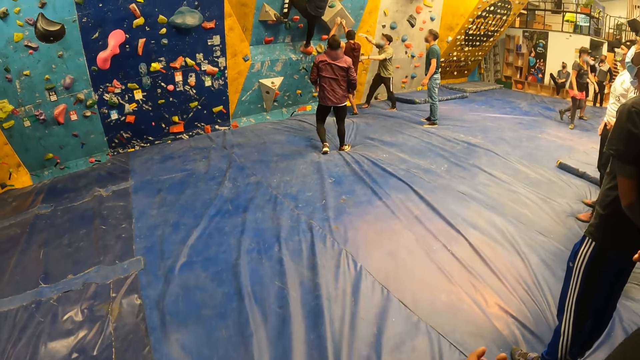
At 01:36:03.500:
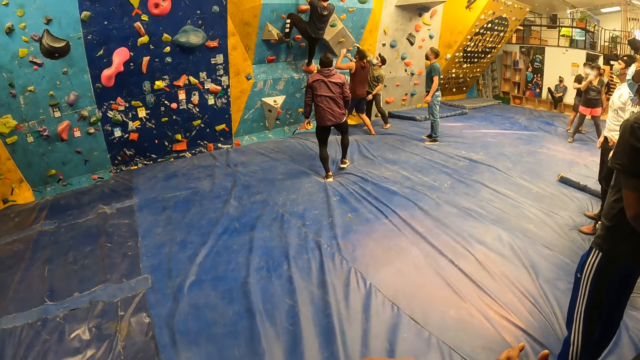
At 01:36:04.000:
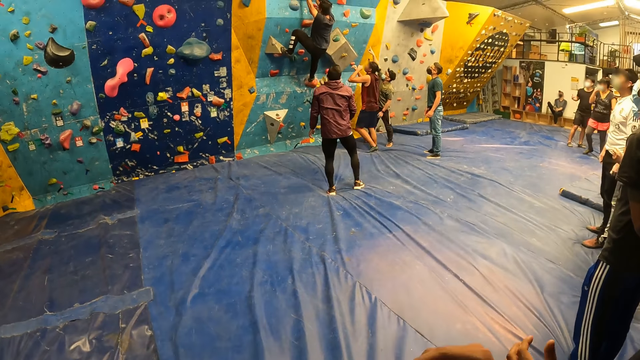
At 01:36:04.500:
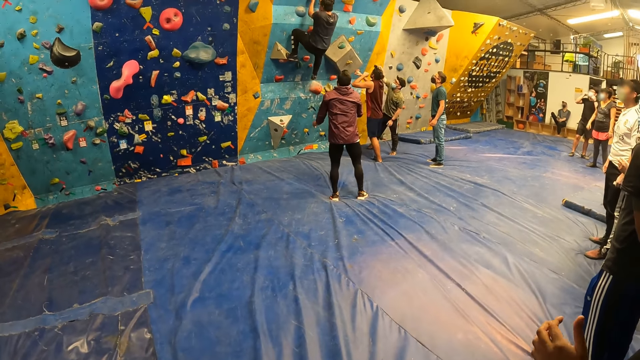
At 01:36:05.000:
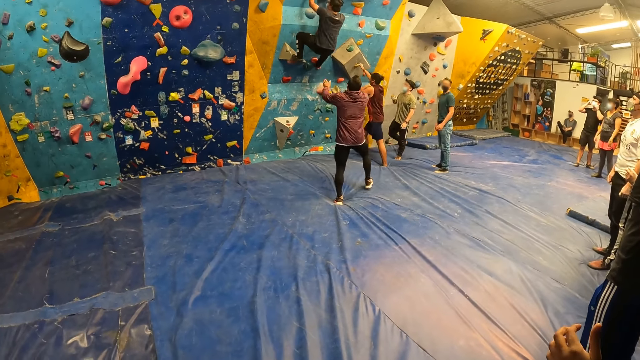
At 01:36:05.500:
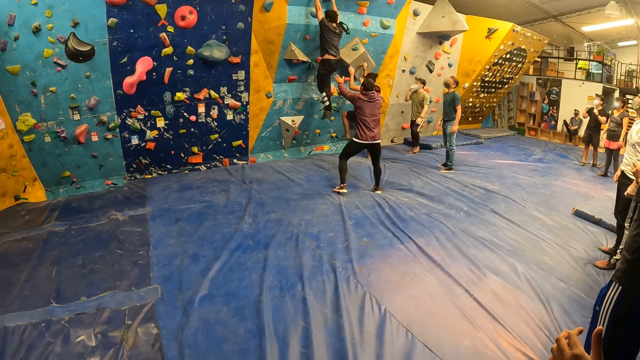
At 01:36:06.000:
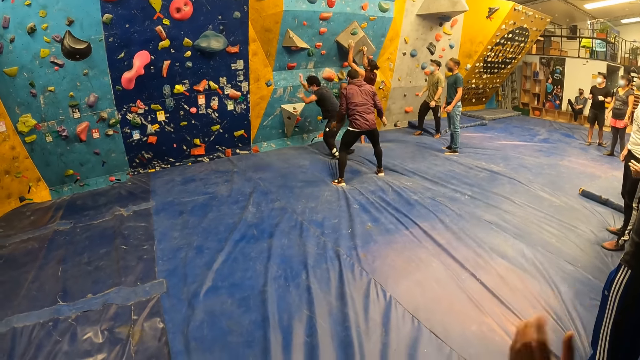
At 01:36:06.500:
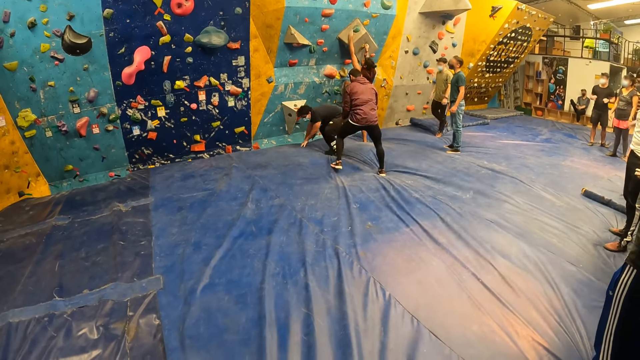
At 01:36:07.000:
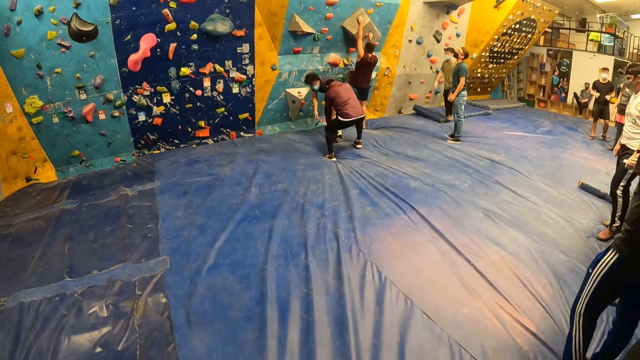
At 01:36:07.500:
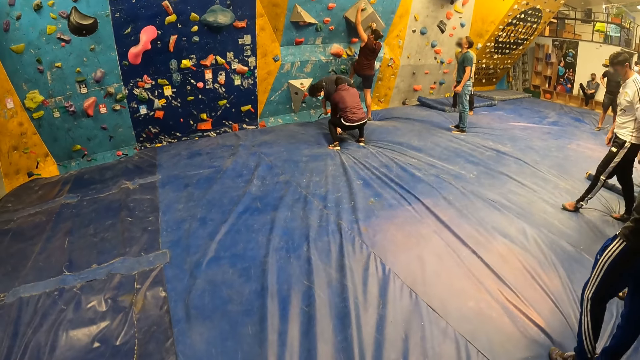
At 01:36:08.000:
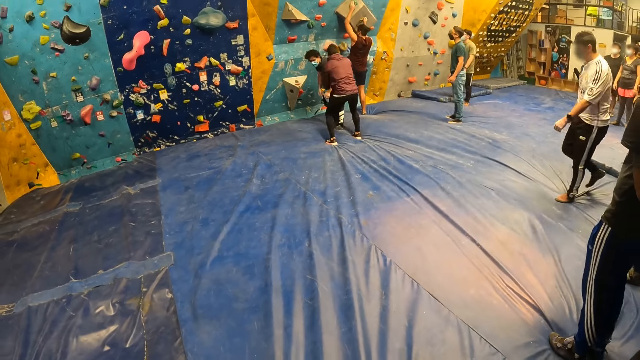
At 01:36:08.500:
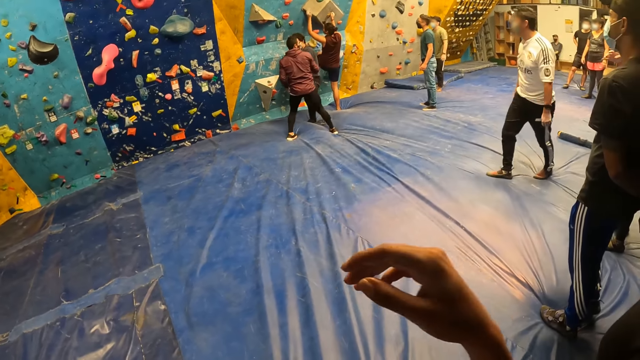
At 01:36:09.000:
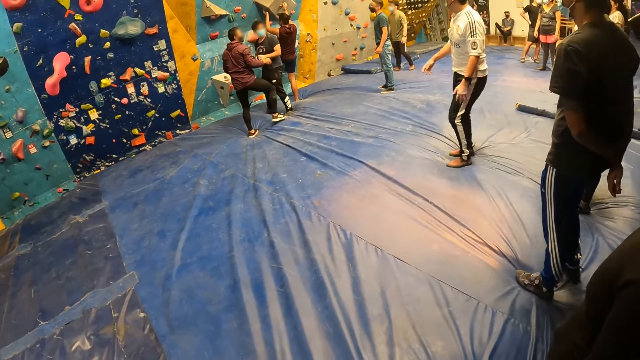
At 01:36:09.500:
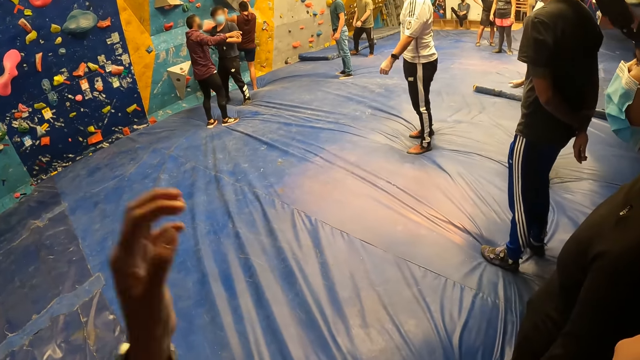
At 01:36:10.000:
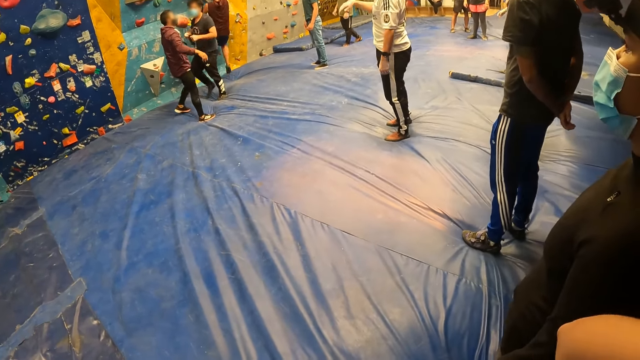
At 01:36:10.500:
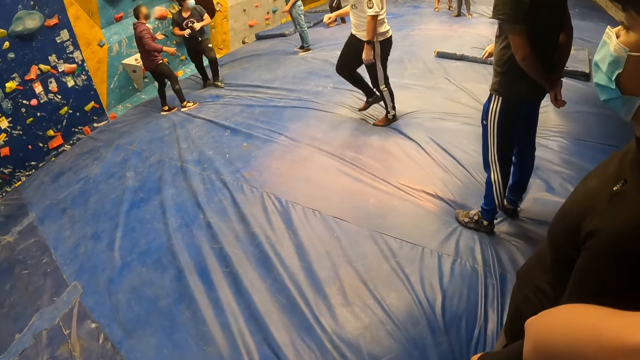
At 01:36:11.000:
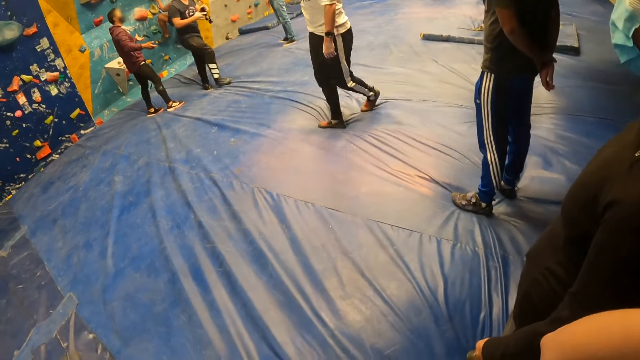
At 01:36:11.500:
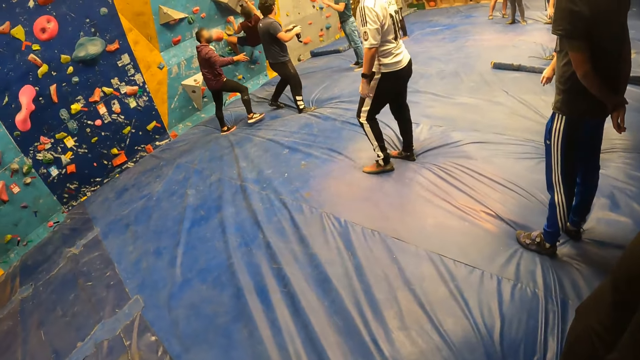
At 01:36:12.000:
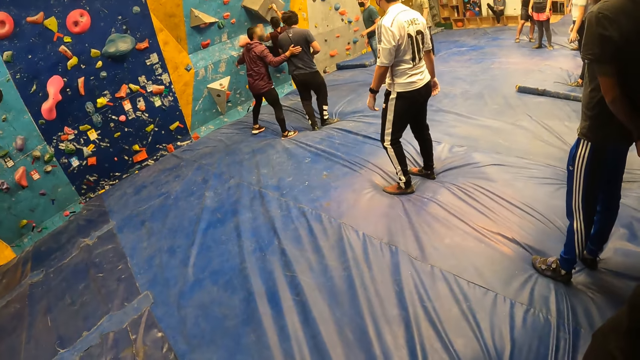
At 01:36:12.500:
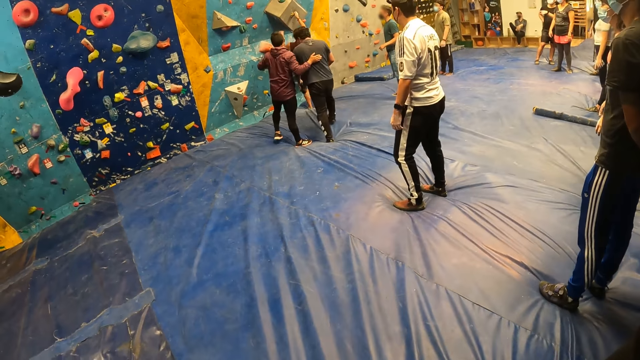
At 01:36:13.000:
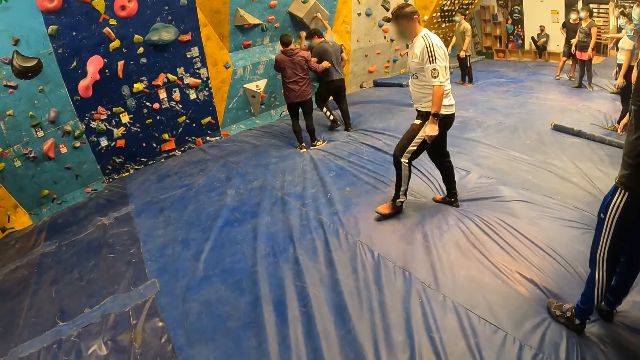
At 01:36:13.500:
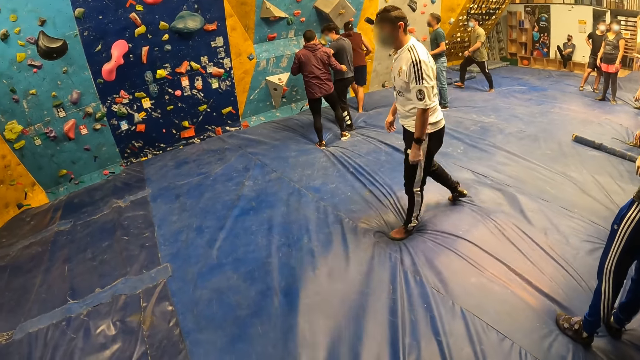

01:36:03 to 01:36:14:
A man steps back. Another man plays and jumps off. The first man squats. A third man walks. The second man moves.

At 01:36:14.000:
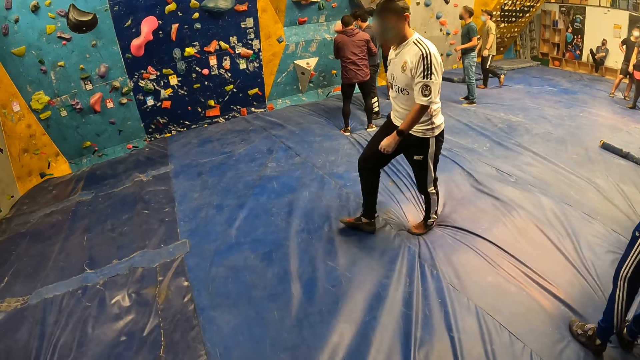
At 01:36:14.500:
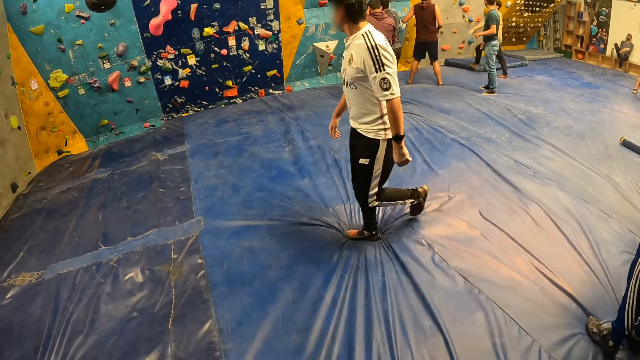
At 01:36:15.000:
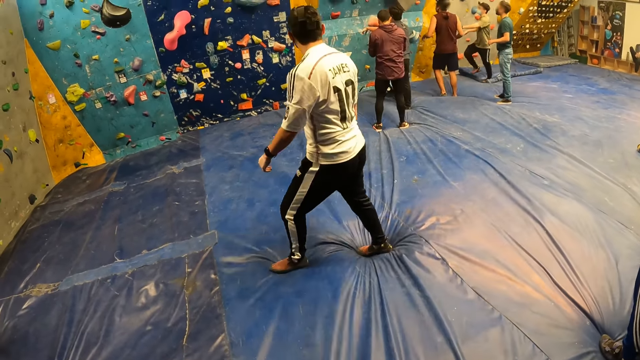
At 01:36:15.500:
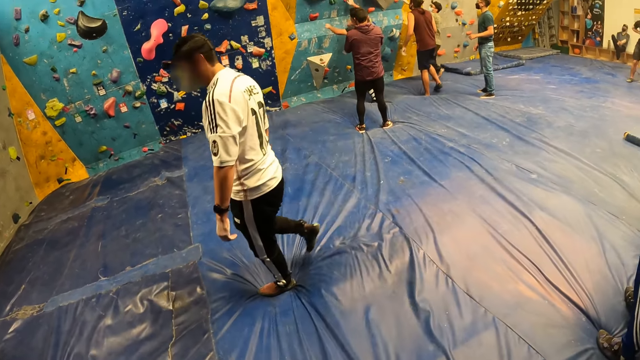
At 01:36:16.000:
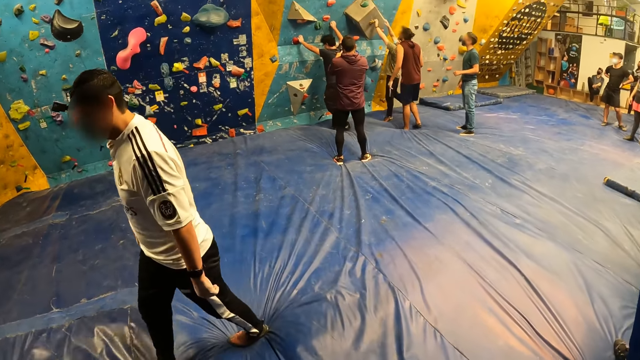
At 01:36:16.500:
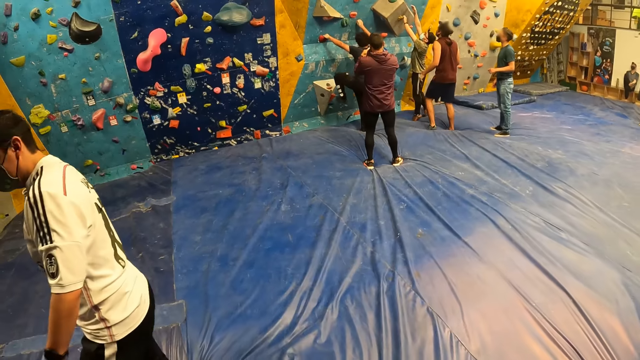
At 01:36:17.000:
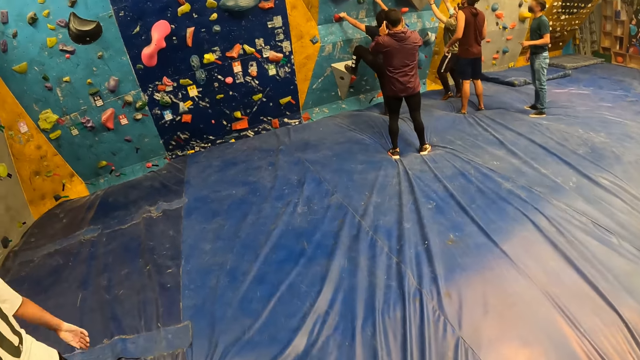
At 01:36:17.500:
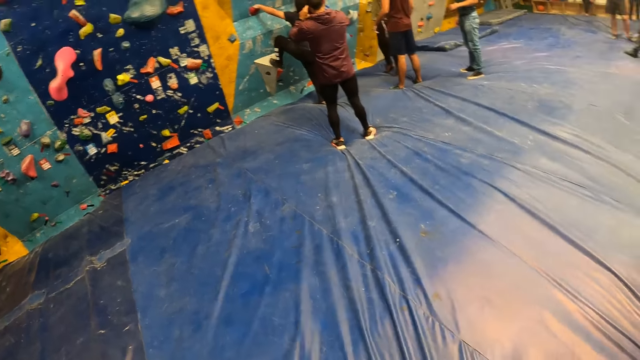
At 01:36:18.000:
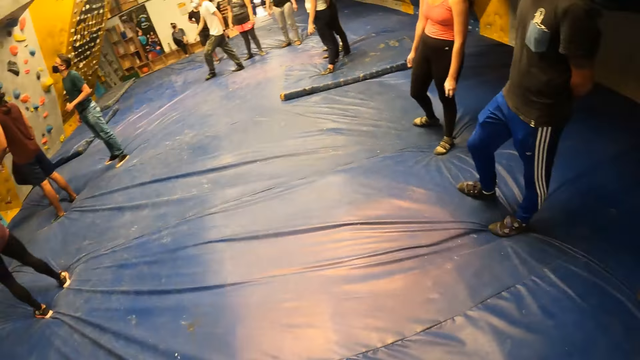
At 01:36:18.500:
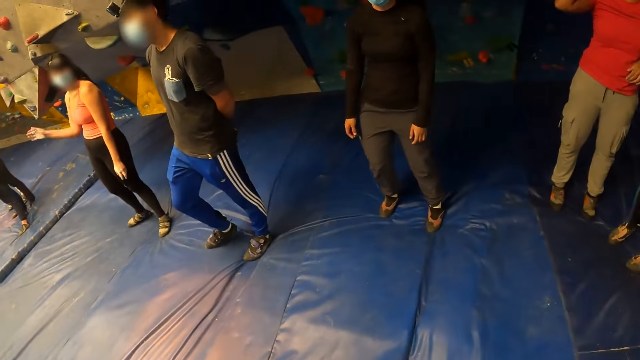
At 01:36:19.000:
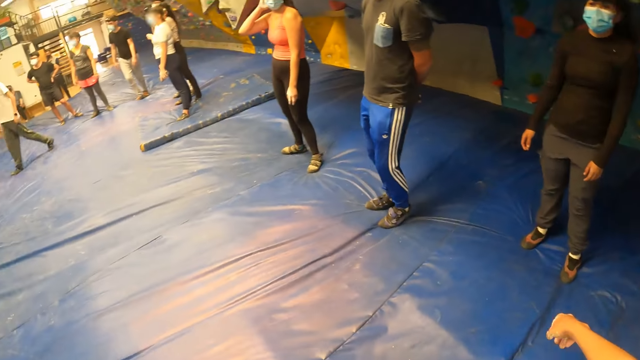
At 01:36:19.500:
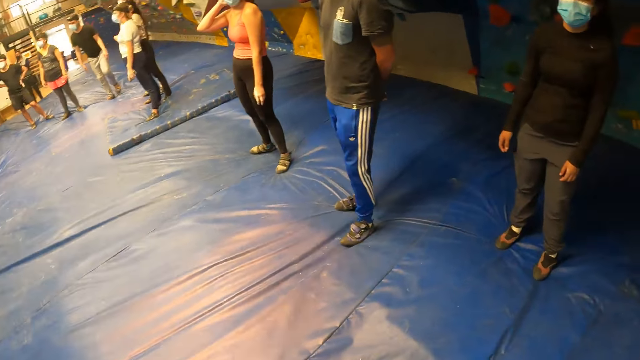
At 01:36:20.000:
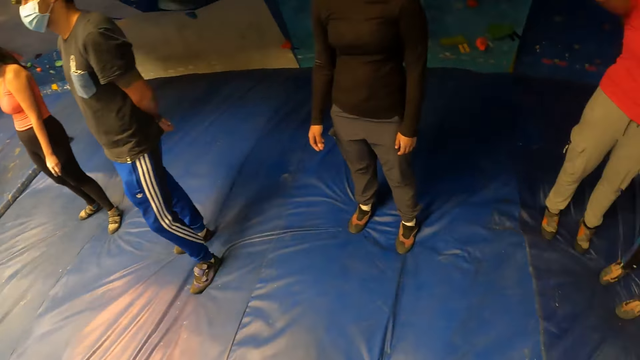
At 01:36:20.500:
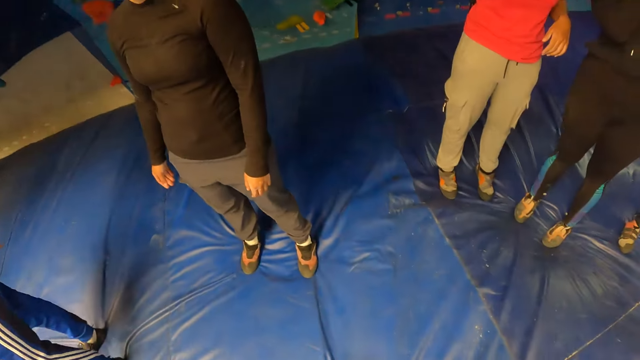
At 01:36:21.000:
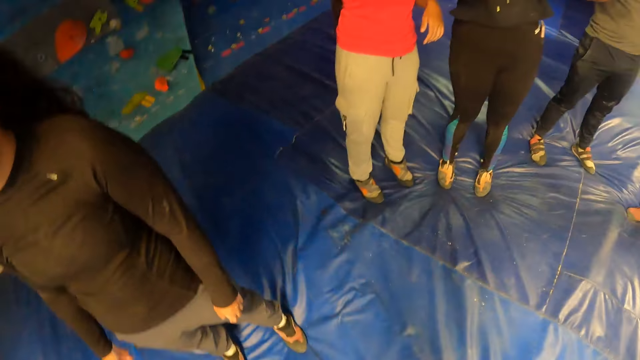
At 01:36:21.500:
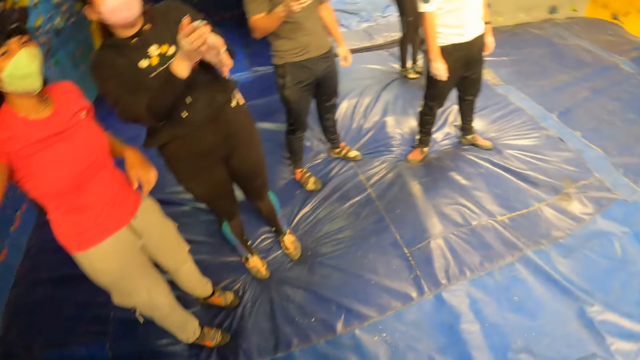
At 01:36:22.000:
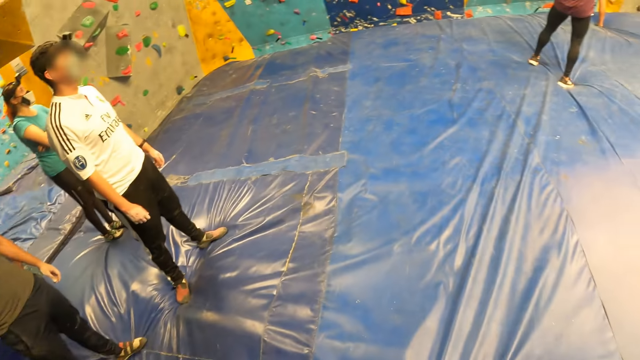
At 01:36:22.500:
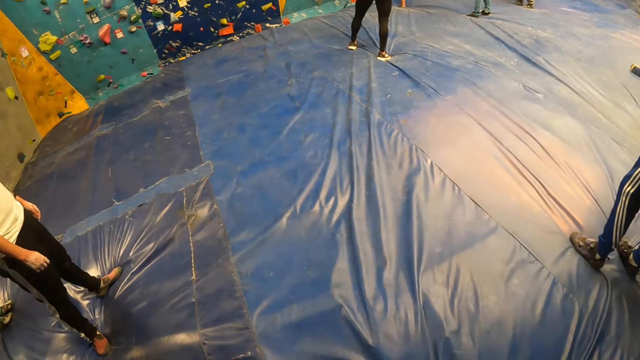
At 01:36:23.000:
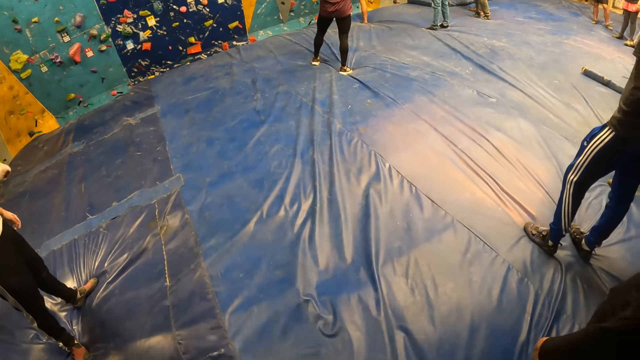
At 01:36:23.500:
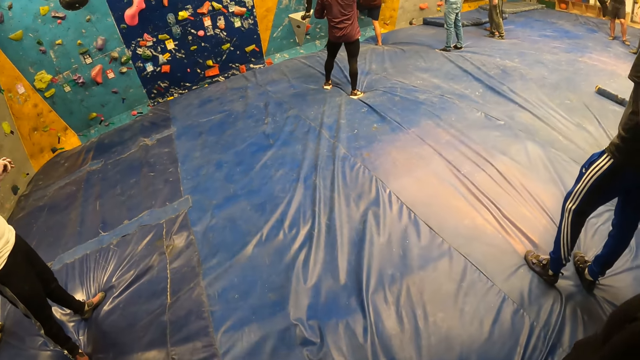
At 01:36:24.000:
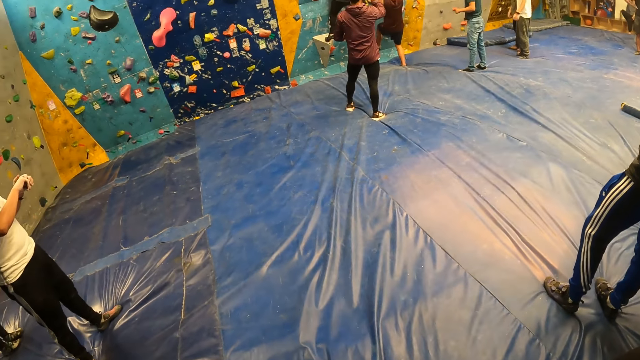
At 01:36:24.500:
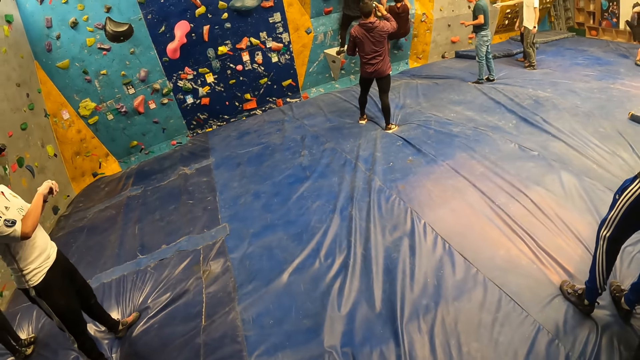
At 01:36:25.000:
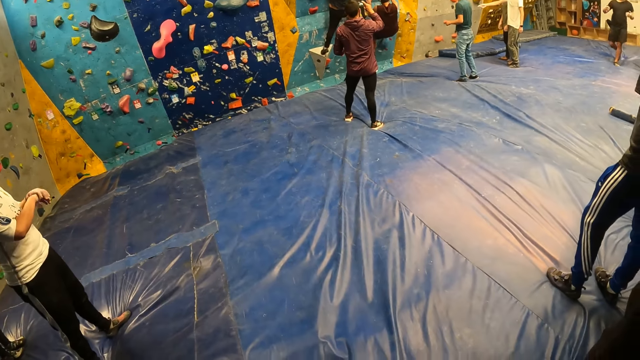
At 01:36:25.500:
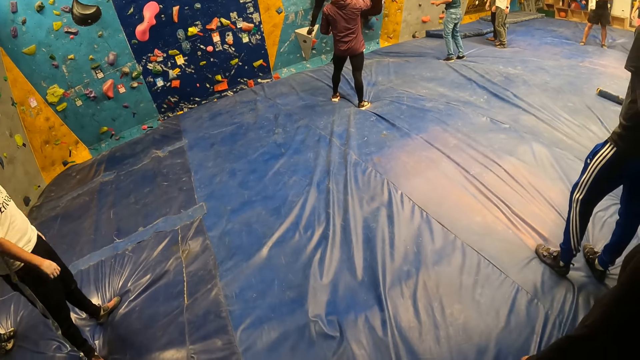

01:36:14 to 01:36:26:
A man walks. The camera wearer walks around. Another man holds the handle. A woman raises a hand. A third man stands.
